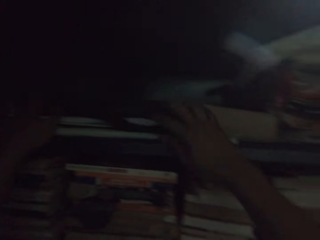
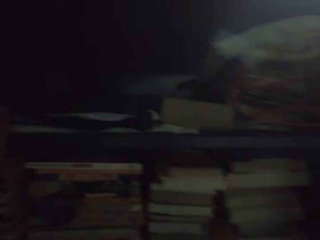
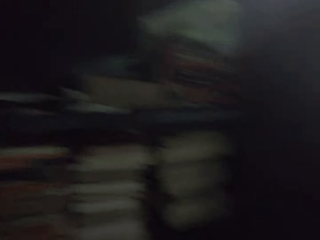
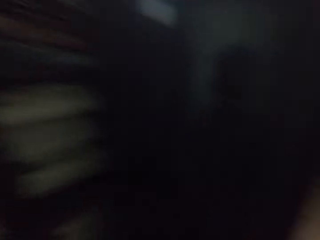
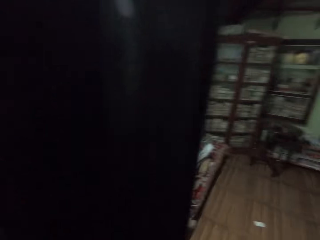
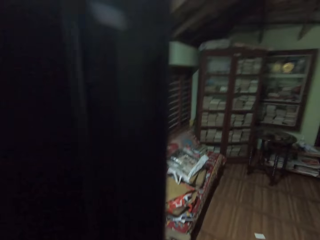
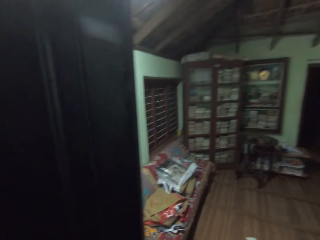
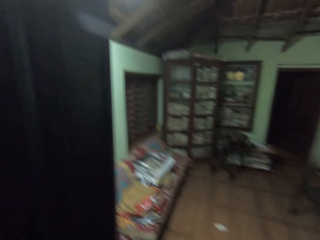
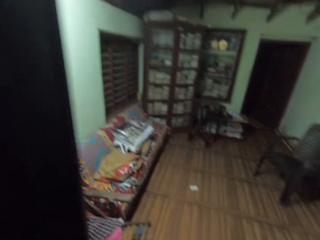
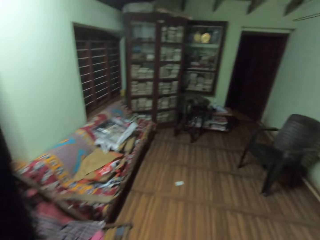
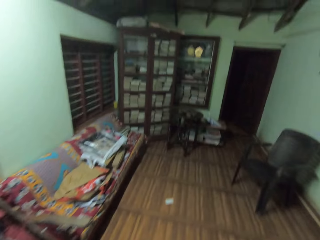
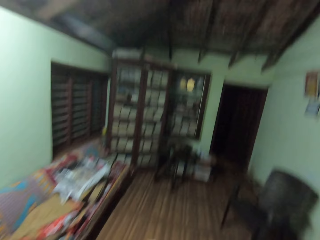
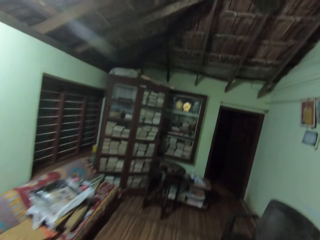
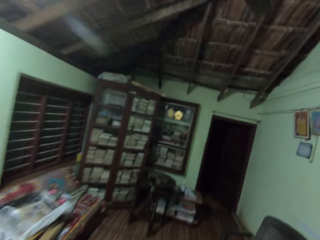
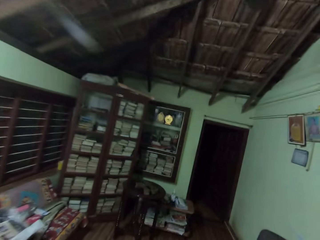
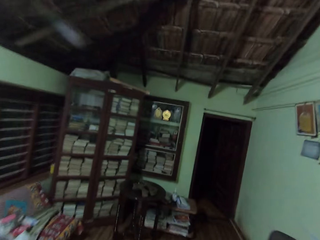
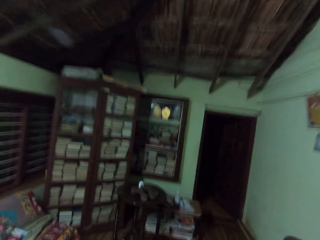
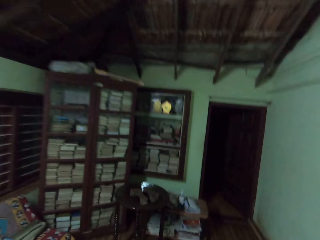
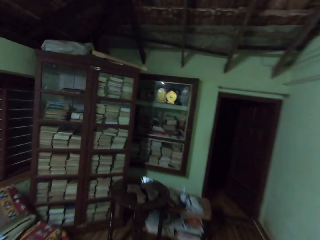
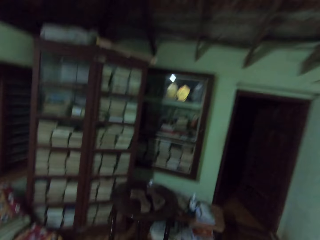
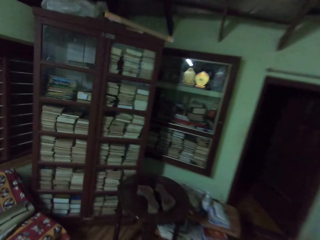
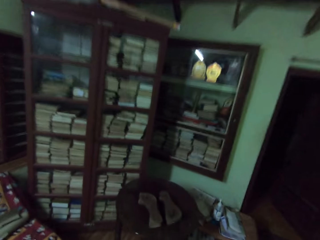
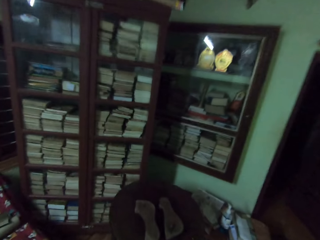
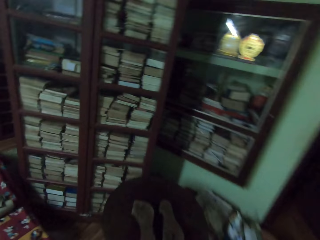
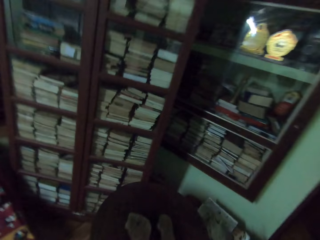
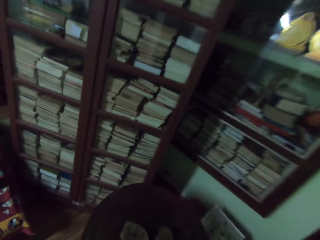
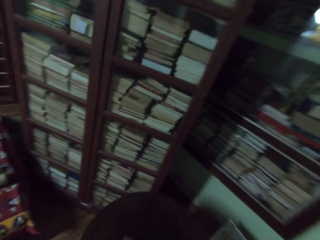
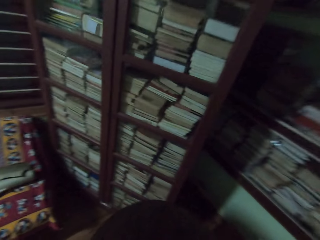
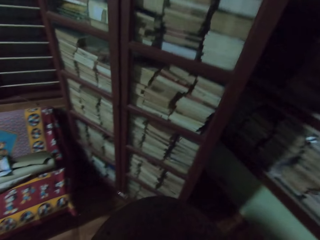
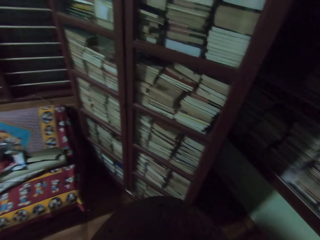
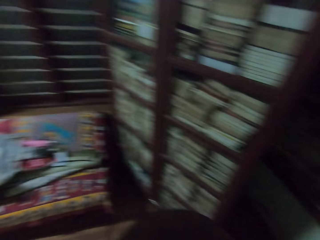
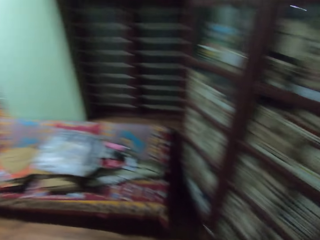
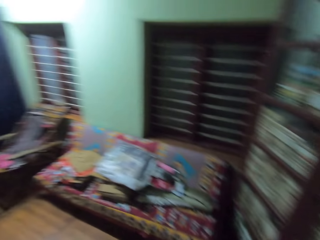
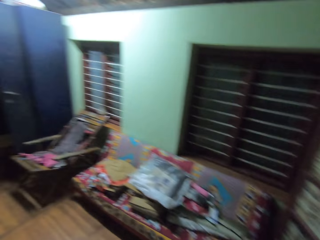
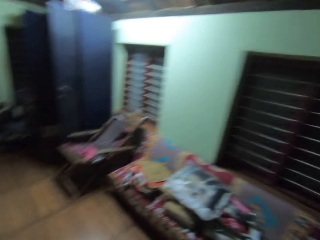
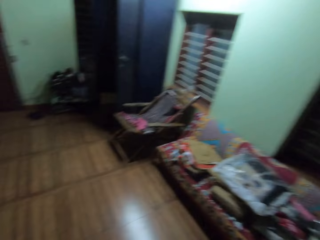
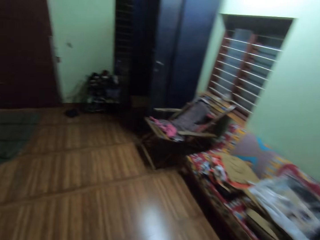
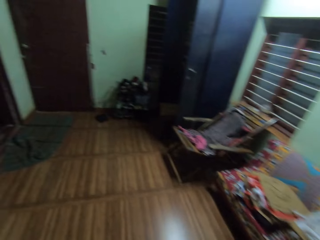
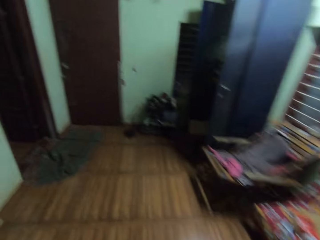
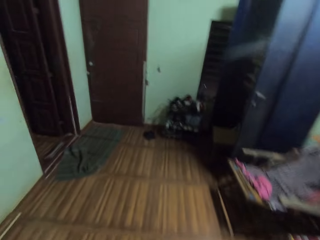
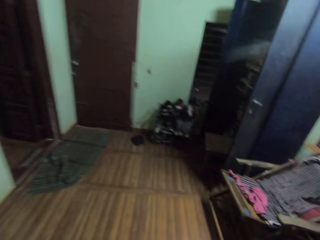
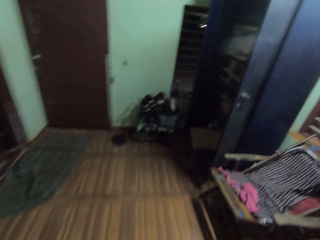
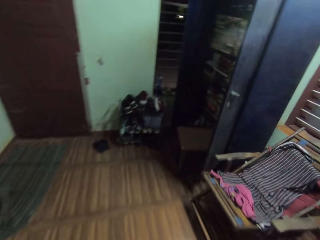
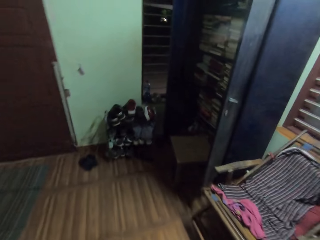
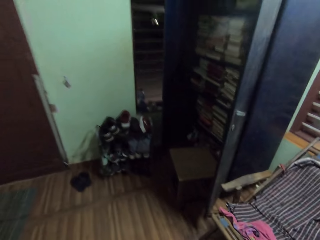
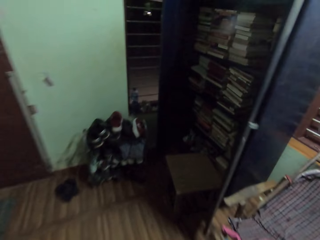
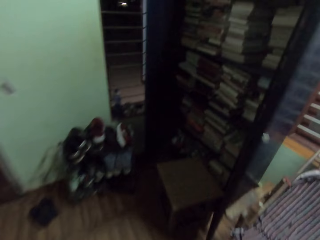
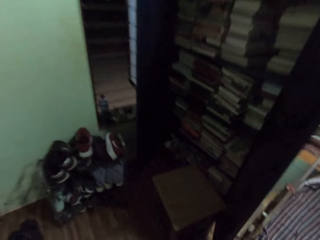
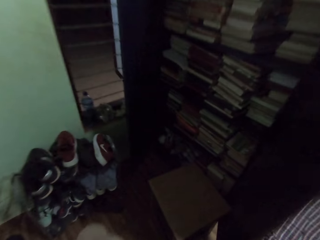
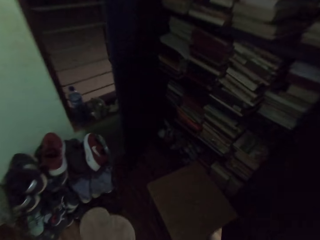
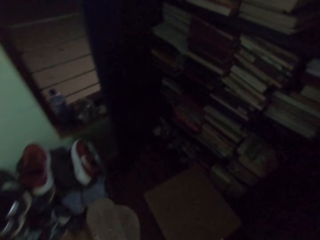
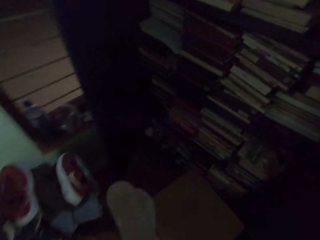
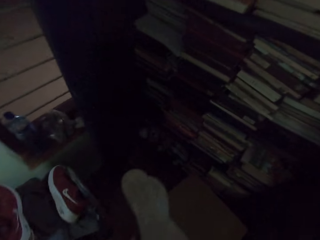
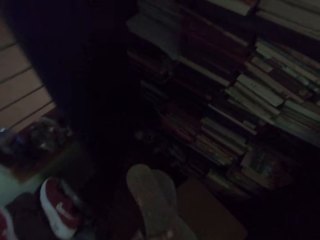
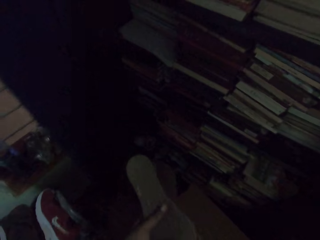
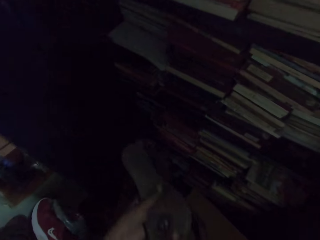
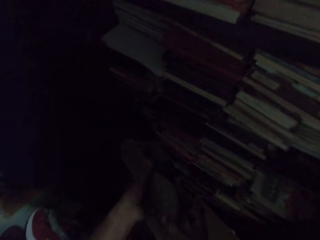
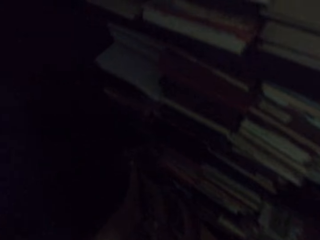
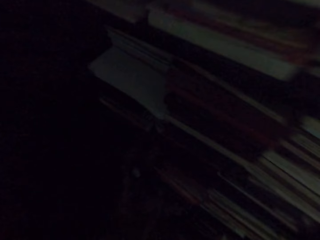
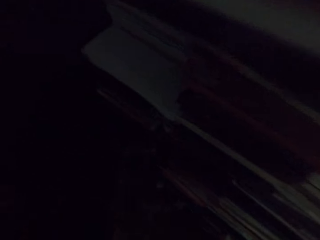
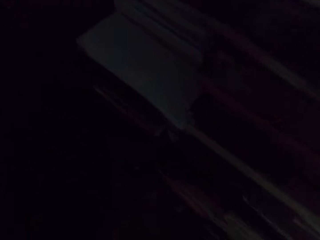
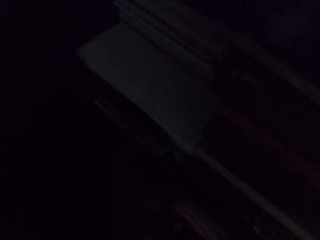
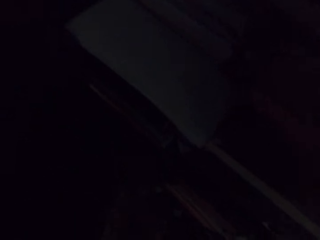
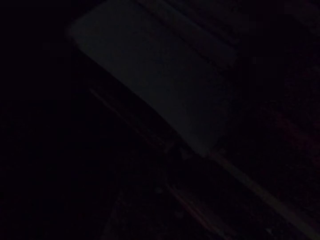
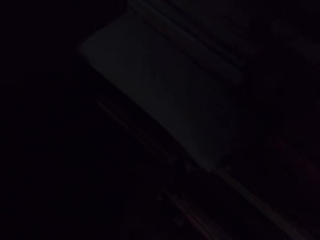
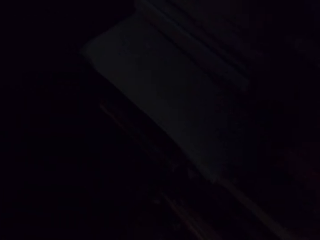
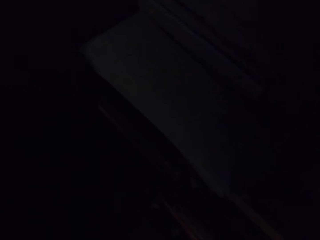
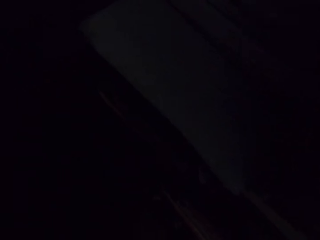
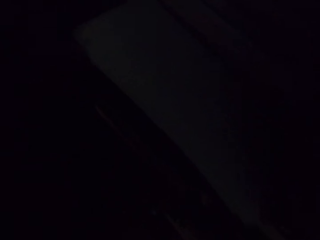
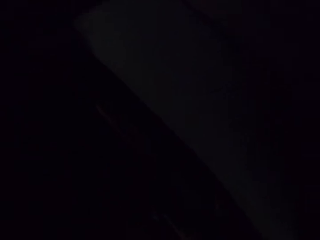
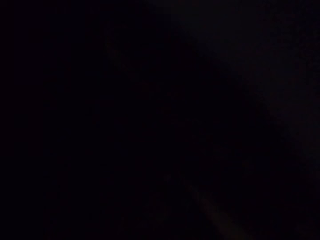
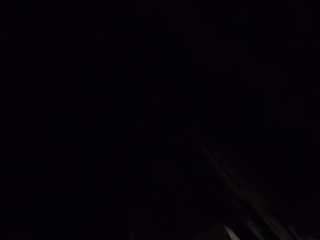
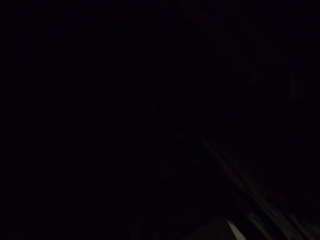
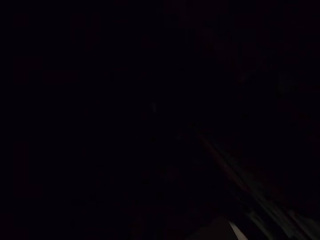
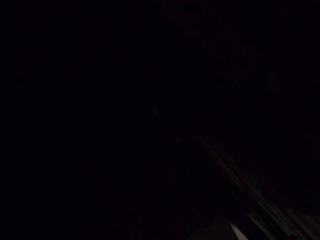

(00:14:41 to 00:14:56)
The camera wearer walks around the house. They put the shoes in the shelf.

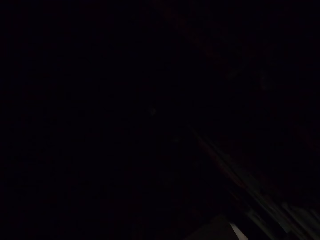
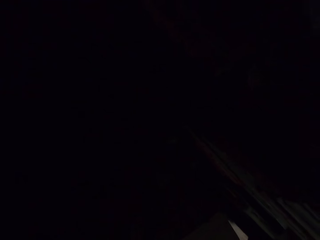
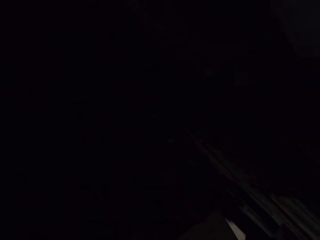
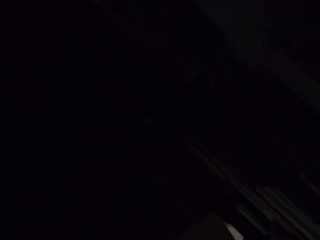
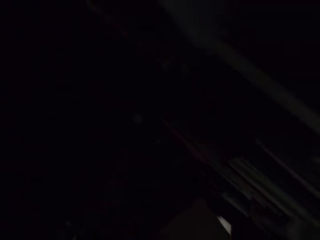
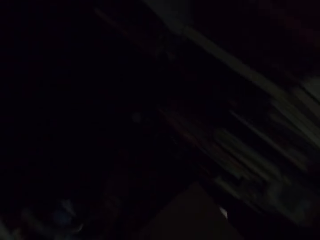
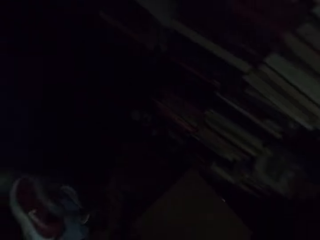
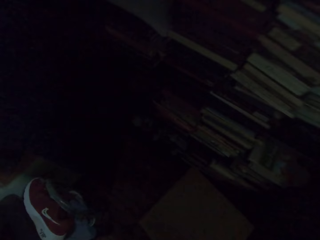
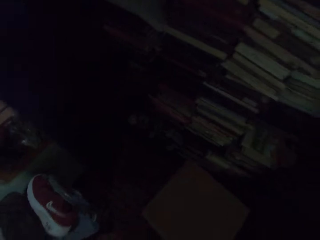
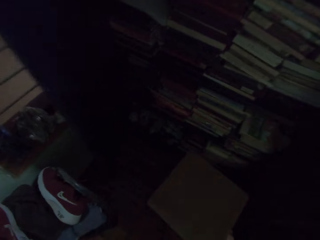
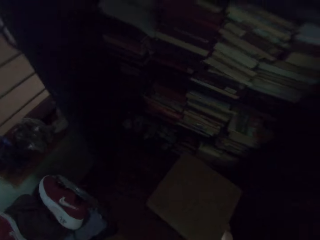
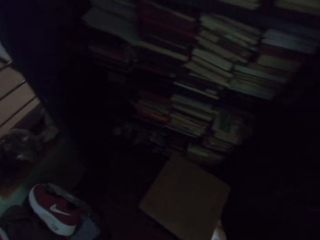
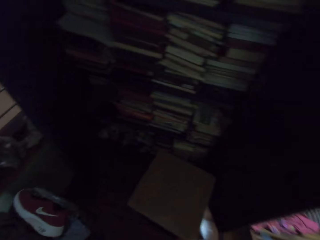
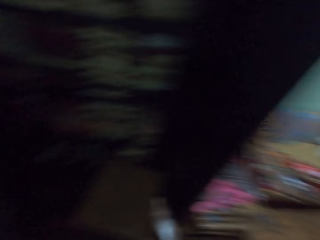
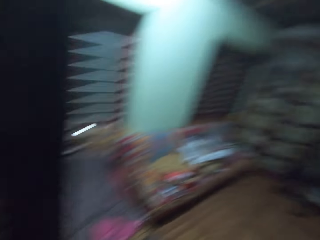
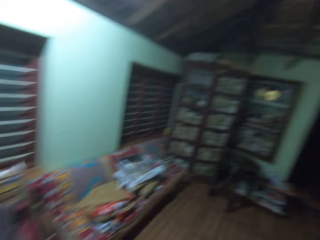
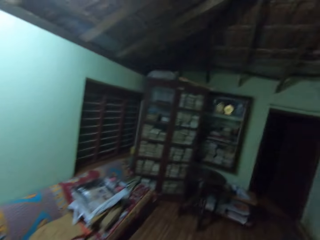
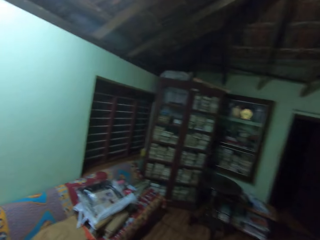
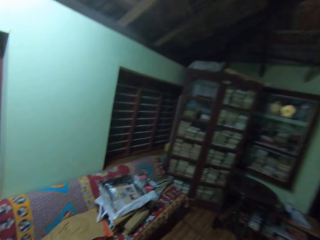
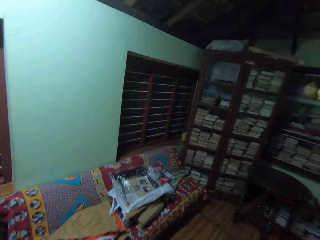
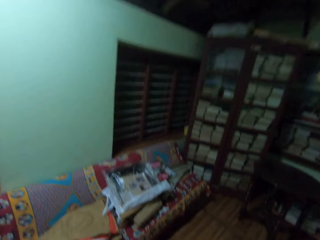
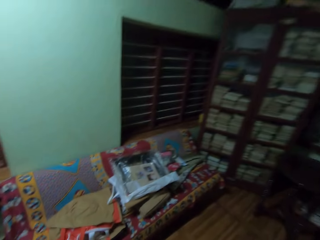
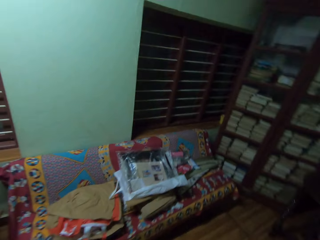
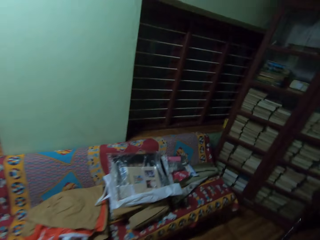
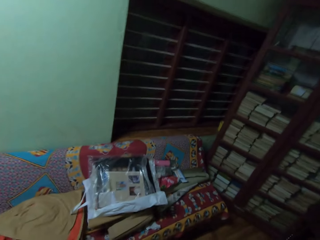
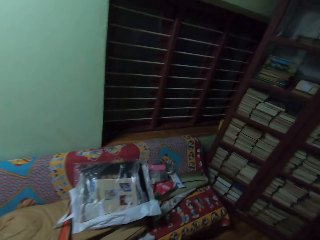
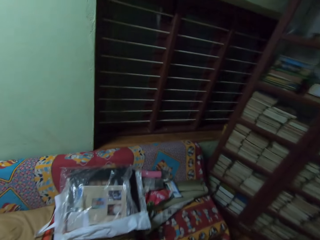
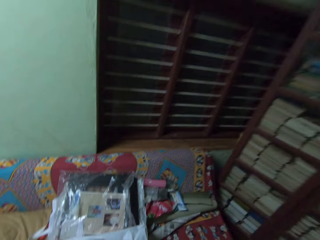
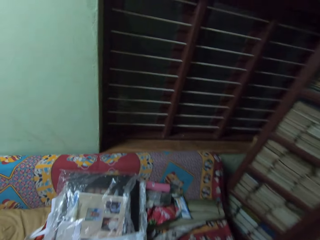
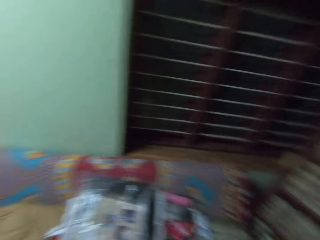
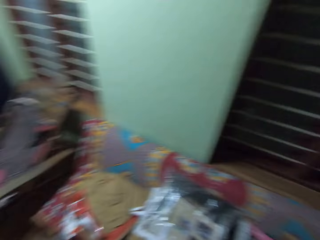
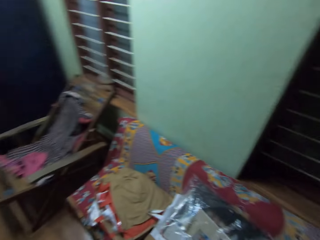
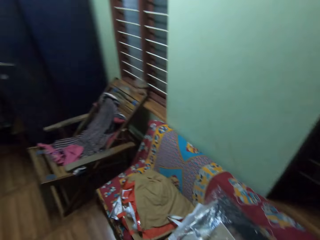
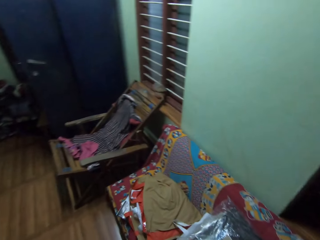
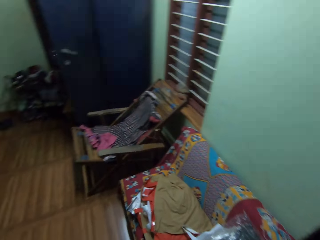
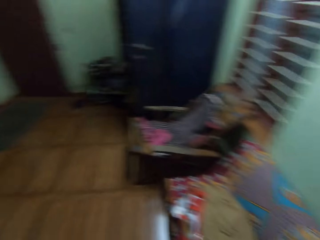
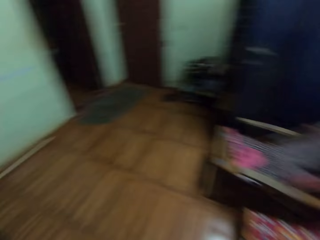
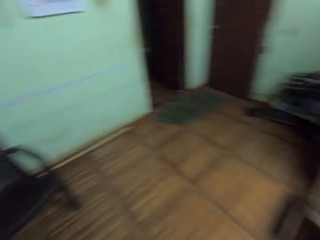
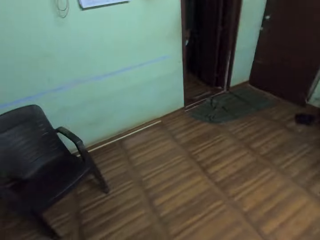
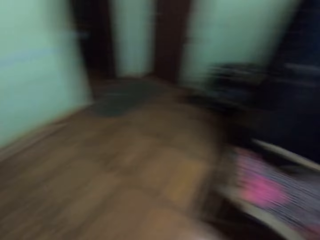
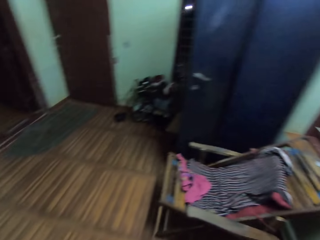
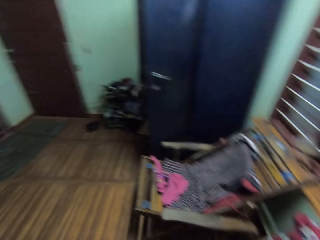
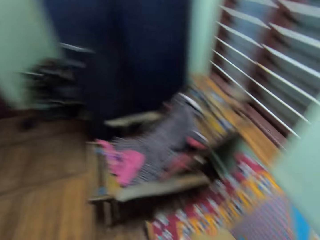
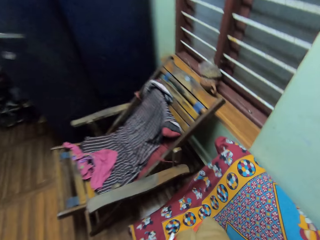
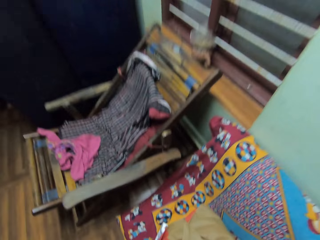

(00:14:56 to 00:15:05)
The camera wearer walks around the house.
